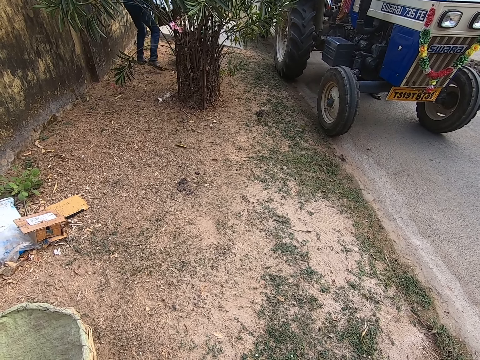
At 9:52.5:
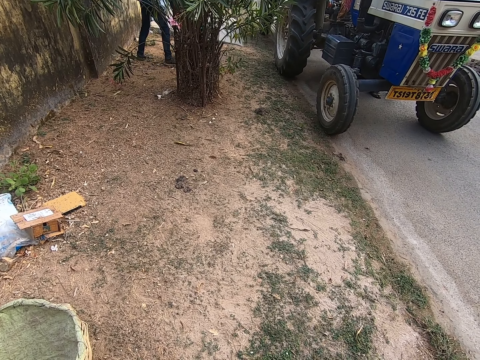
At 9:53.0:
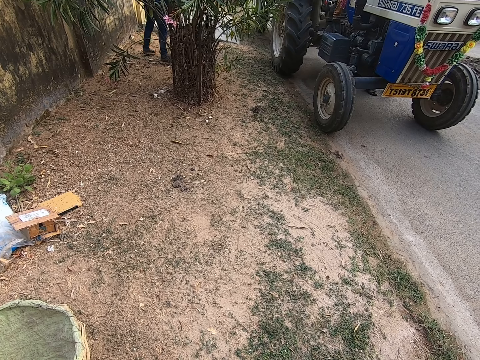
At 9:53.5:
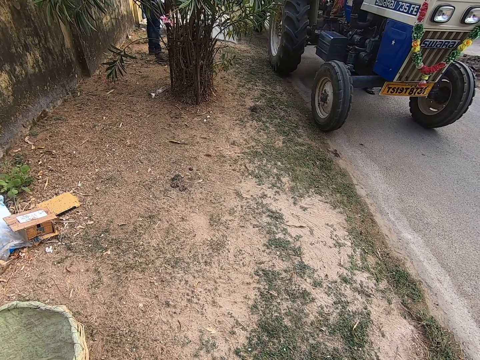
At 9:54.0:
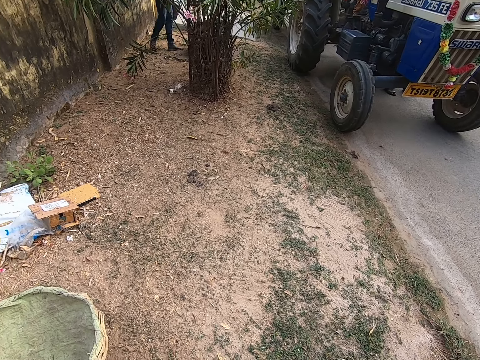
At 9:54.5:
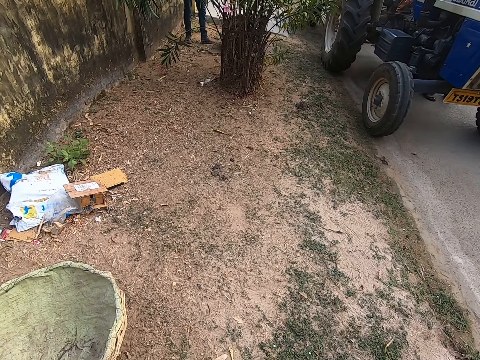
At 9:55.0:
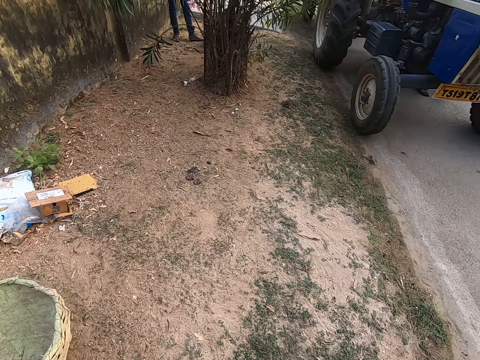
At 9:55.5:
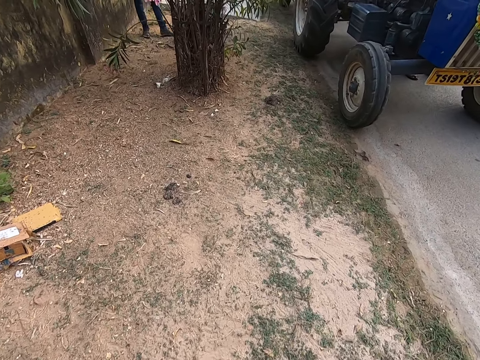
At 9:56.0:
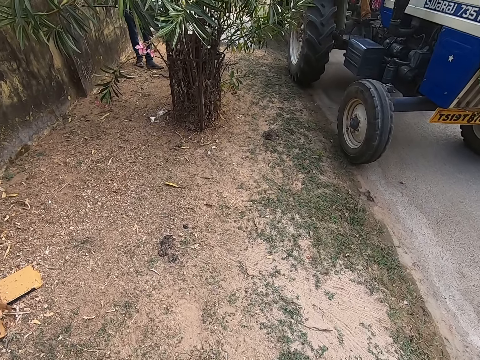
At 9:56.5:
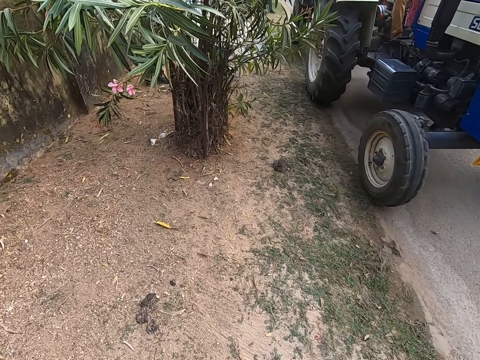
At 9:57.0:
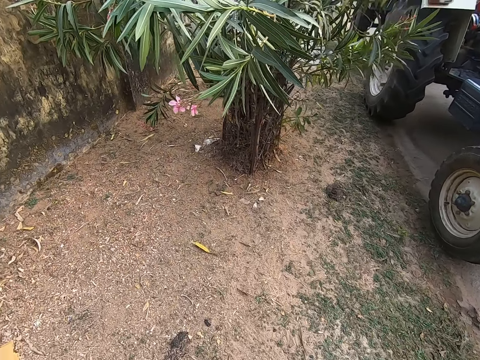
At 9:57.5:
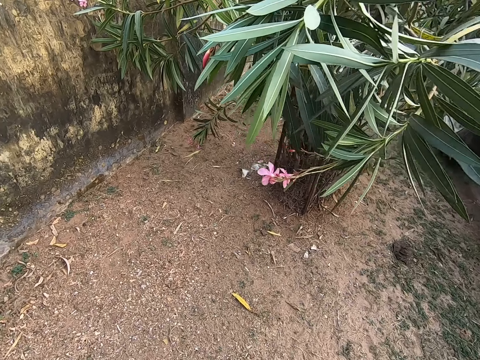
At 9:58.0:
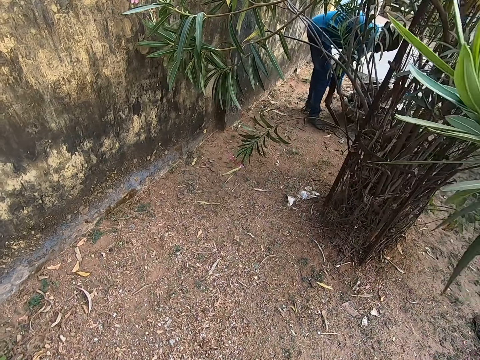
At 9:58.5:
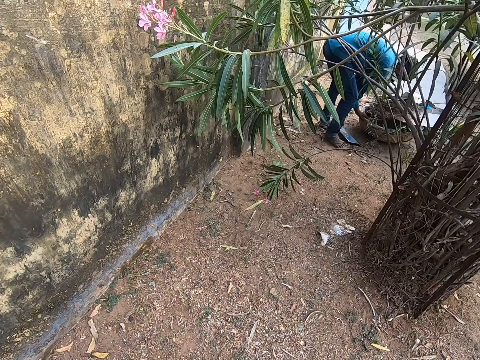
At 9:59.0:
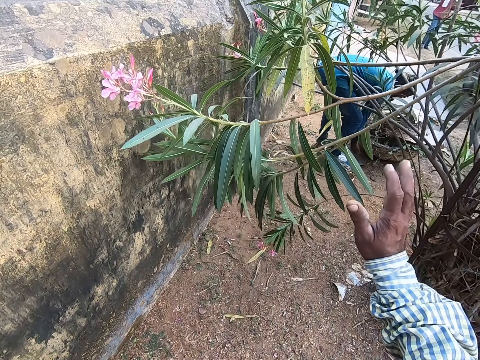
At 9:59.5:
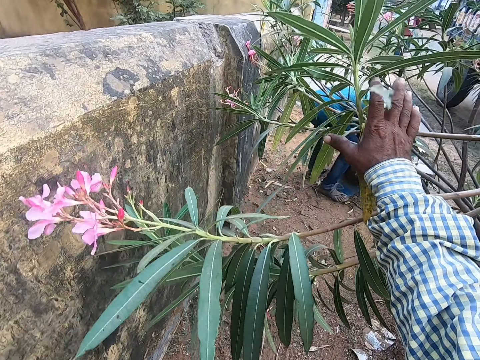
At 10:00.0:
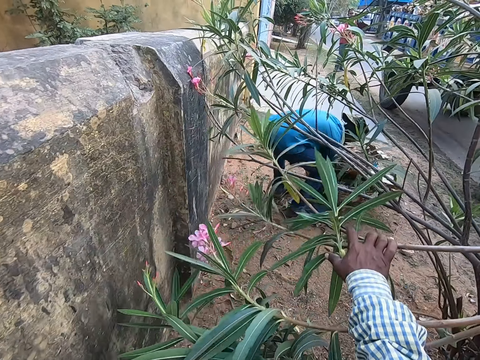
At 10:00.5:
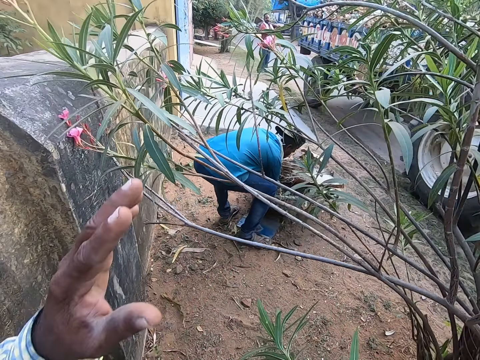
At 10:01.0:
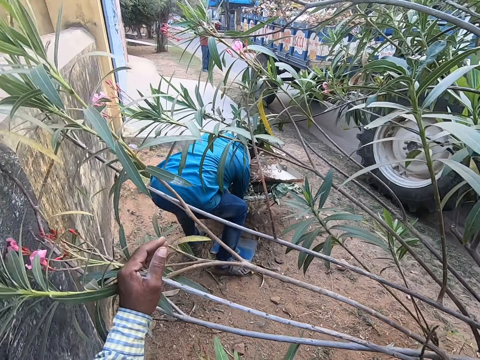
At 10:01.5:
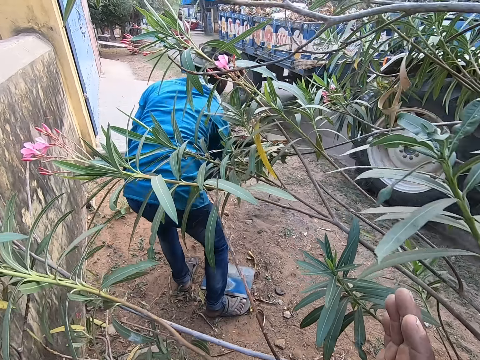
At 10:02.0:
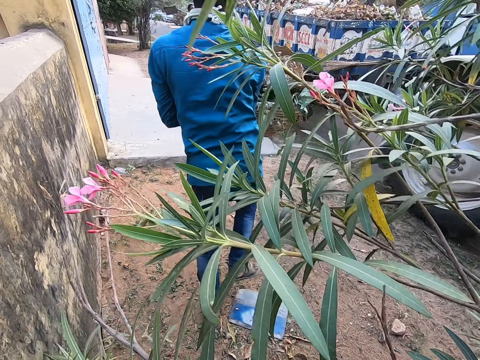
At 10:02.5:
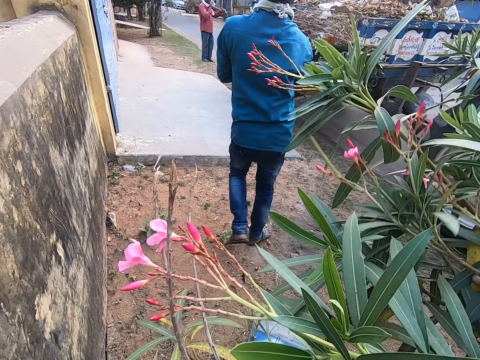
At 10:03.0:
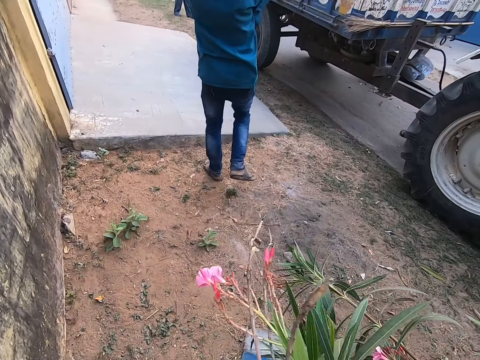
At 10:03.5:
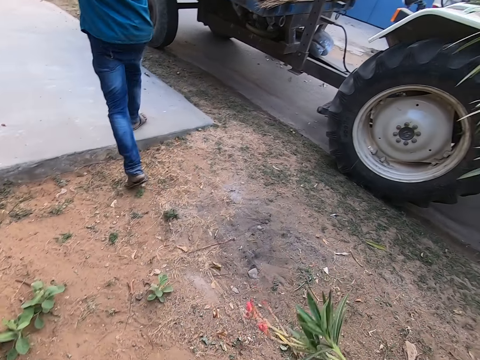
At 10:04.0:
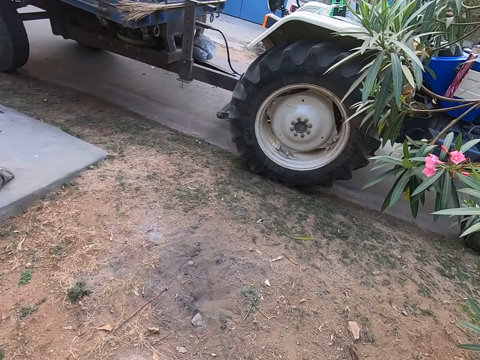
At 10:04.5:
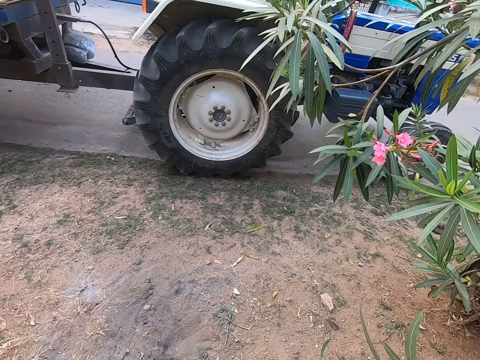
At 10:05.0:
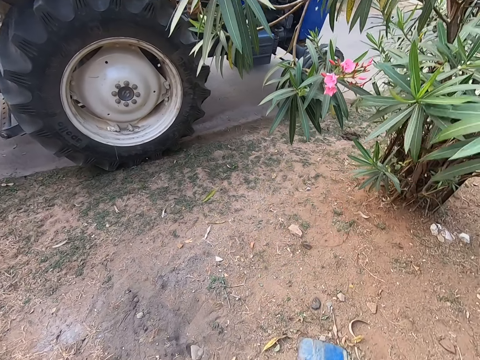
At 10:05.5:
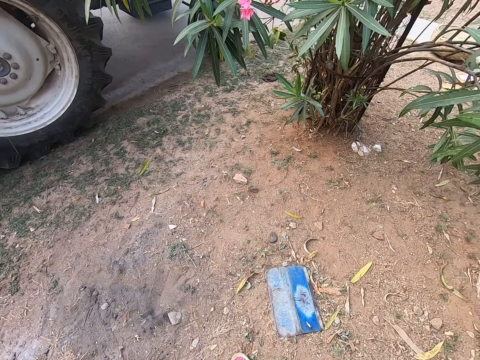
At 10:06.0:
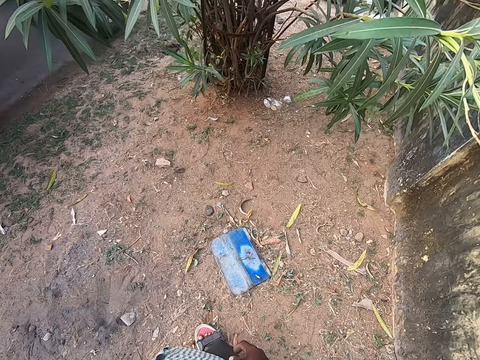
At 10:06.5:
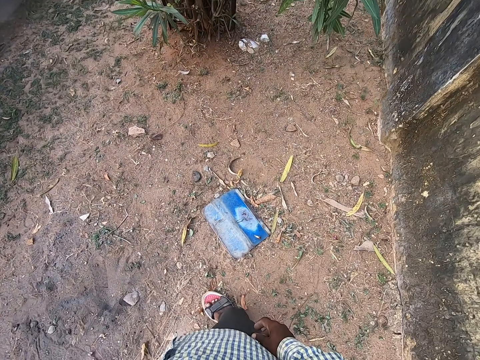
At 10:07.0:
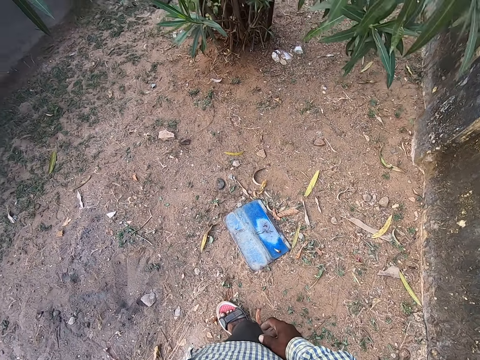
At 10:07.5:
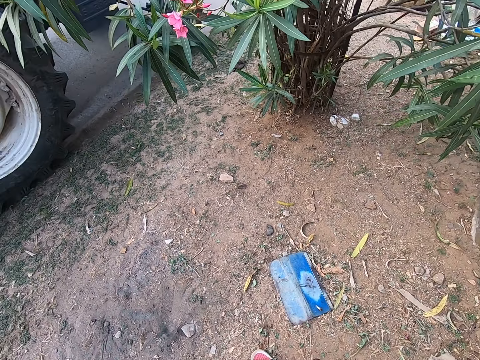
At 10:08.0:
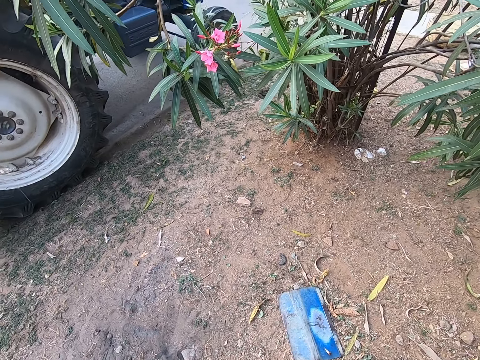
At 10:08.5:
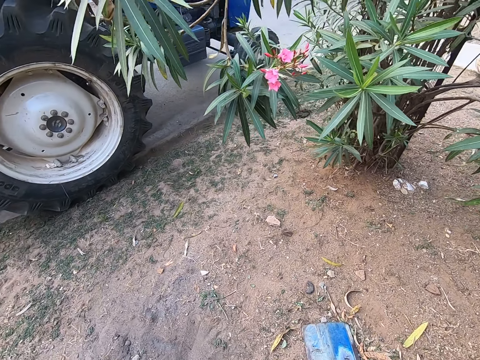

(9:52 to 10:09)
The man pours the dirt in the metal packers in his hands into a basket on the ground. The camera wearer walks towards the man. The man drops the metal packer in his right hand on the ground. The camera wearer holds some plants on a tree with his right hand. He pushes flowers and interacts with the man. The man lifts the basket from the ground with both hands. The camera wearer holds the plants on the tree with his left hand. He holds the plants on the tree with his right hand. The man walks towards the truck on the road with the basket in both hands. The camera wearer pushes flowers. He looks around. He interacts with the man. He touches flowers. He looks around.

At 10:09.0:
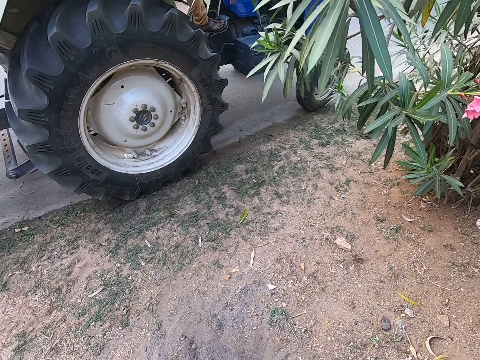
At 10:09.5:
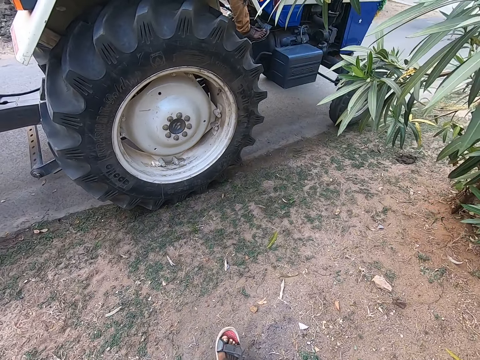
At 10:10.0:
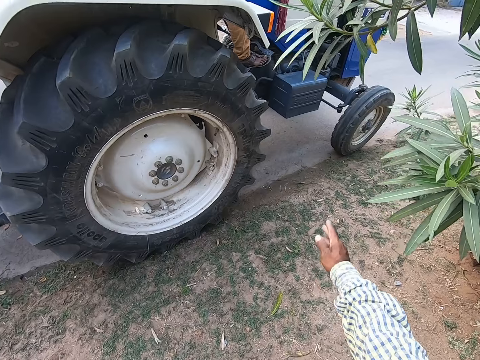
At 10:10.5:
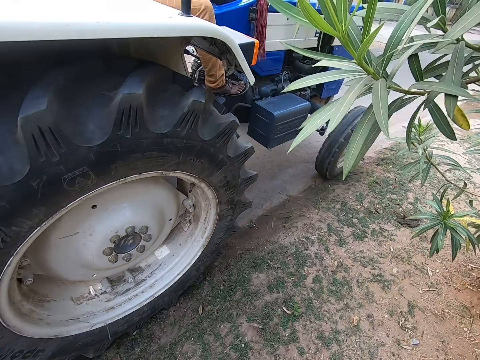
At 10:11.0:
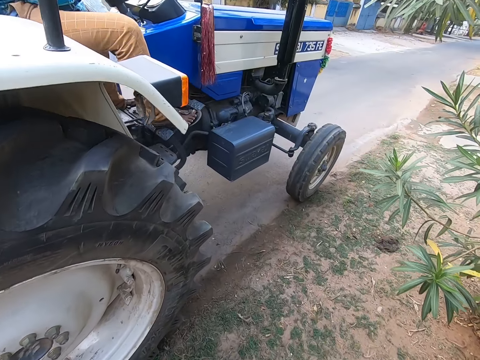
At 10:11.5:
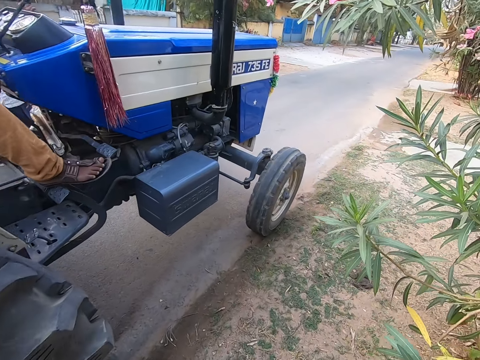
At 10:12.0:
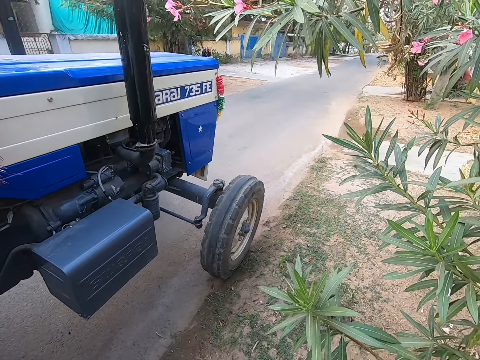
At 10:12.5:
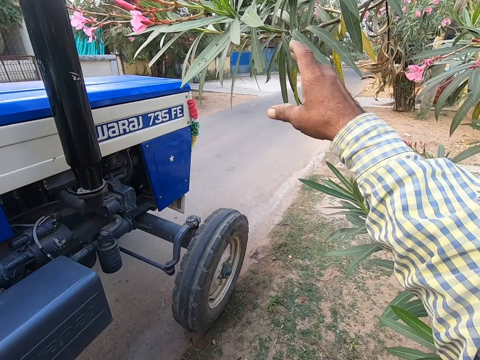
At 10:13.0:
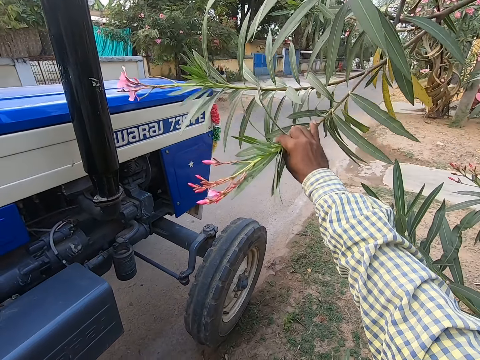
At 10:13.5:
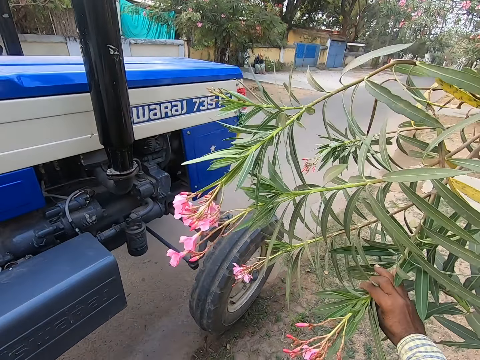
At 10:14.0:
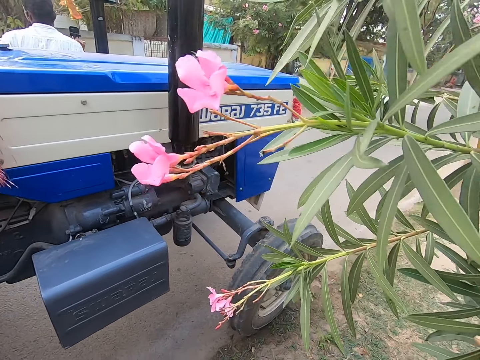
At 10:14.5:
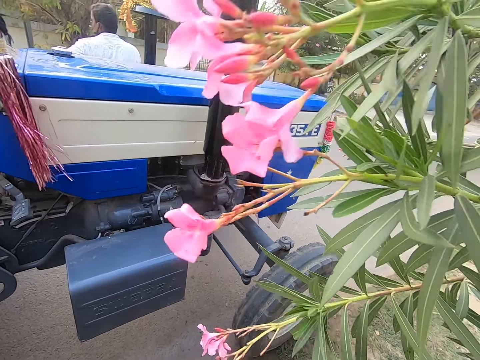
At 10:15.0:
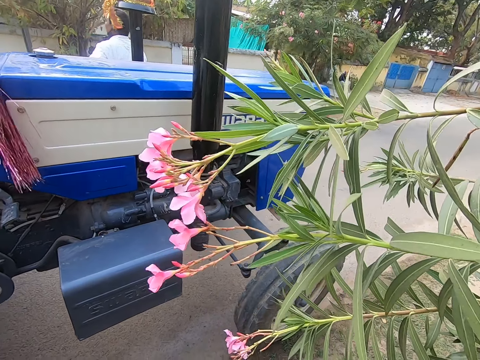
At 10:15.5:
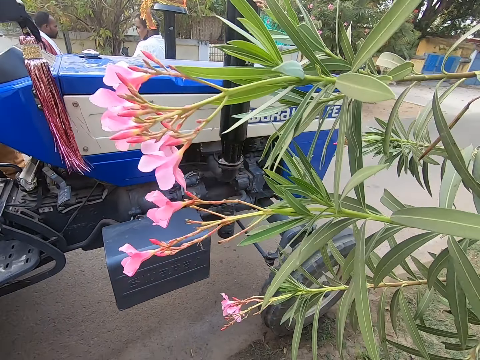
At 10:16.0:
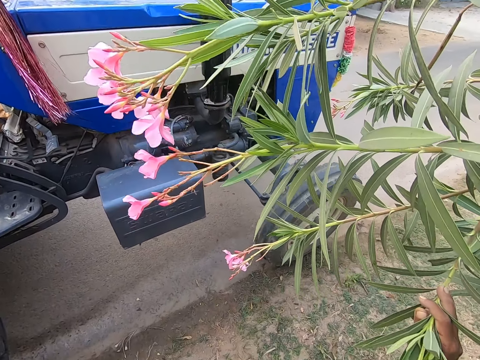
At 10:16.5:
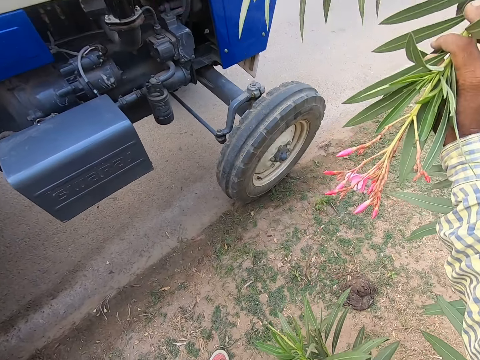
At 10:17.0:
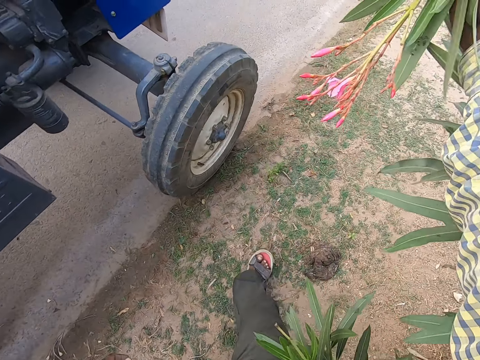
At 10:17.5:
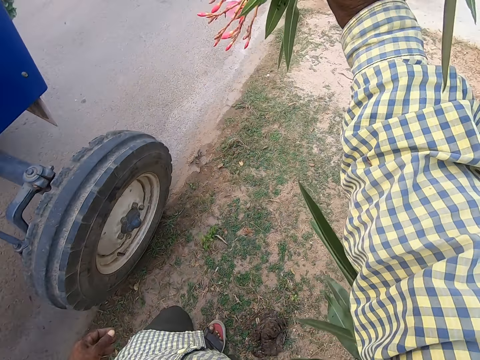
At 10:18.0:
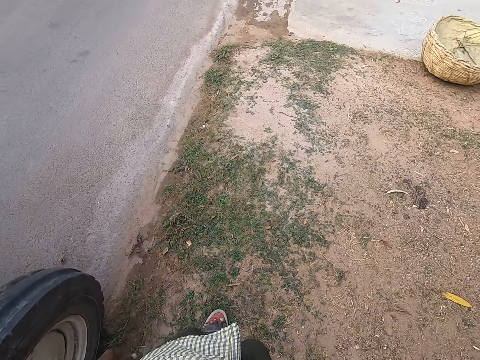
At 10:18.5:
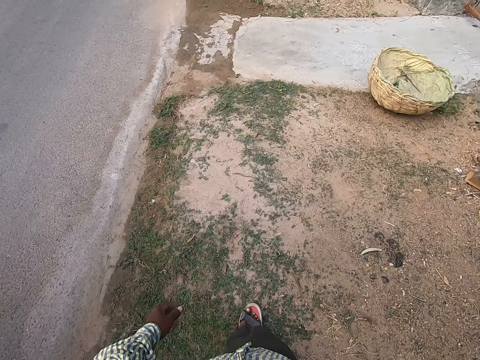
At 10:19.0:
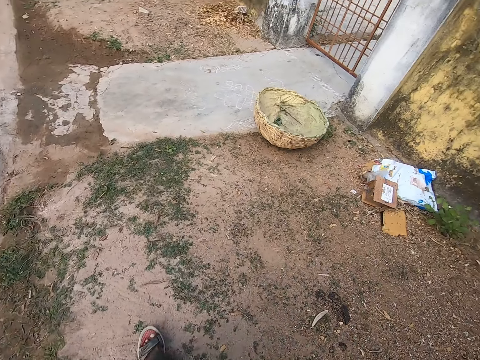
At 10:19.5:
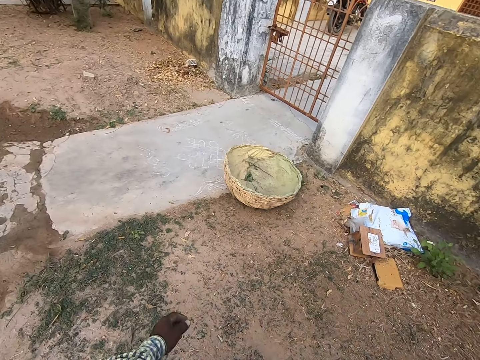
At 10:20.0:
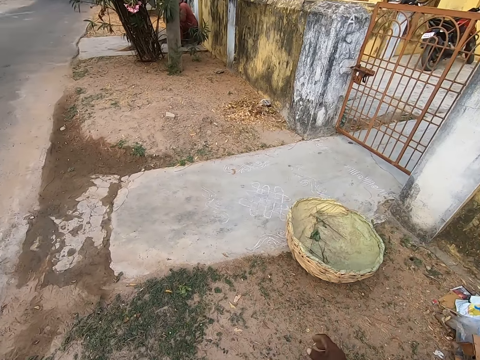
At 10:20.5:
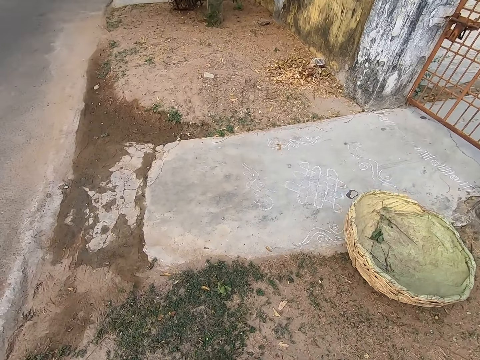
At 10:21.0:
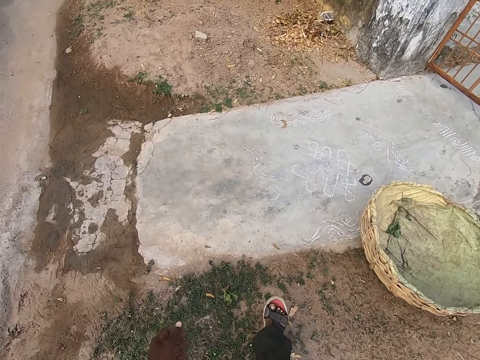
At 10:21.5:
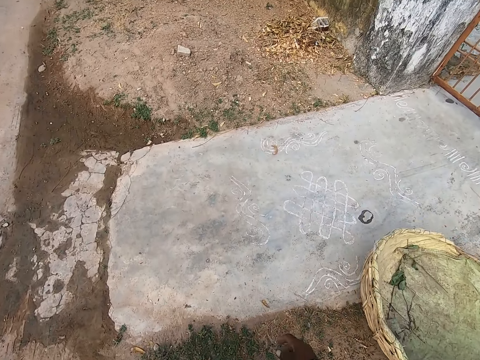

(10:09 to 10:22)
The camera wearer raises his right hand towards his face. He holds the plants on the tree with his left hand. He walks around. He interacts with the man. Another man operates the truck with both hands. The camera wearer holds the plants on the tree with his left hand. He touches flowers. He walks around. He walks towards the basket from the tree.
